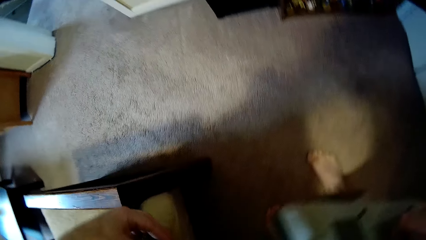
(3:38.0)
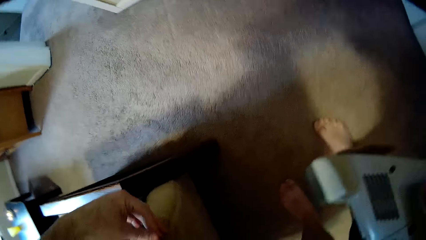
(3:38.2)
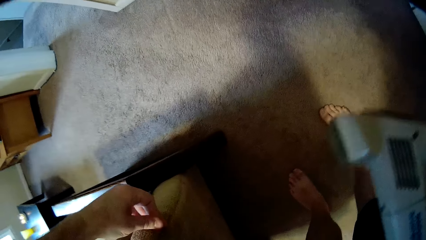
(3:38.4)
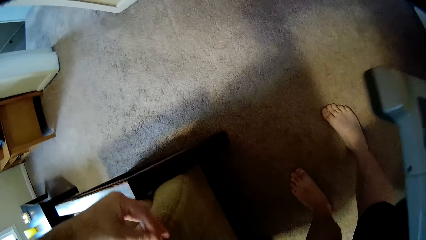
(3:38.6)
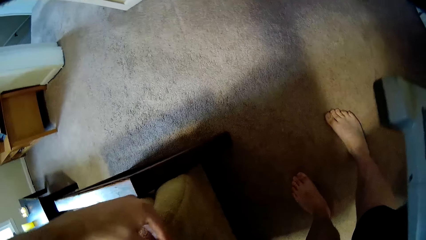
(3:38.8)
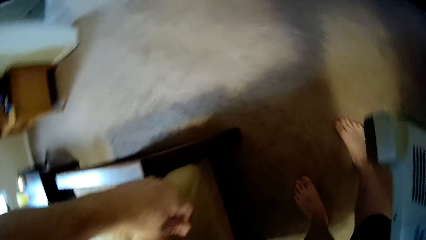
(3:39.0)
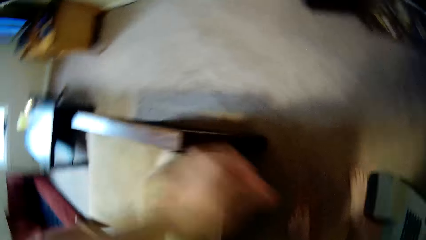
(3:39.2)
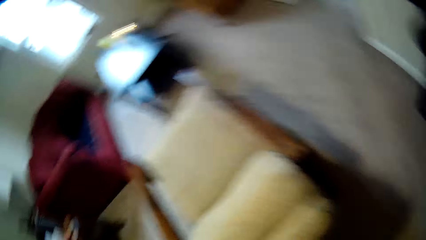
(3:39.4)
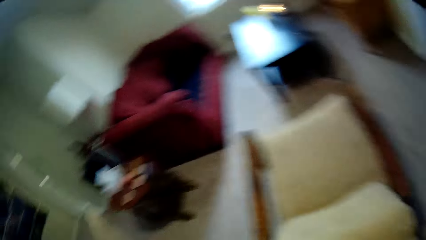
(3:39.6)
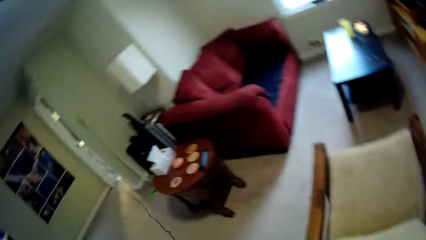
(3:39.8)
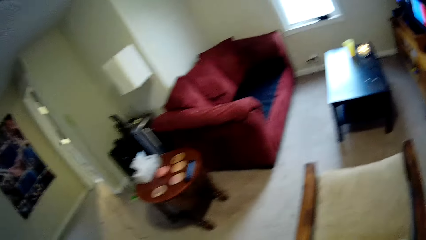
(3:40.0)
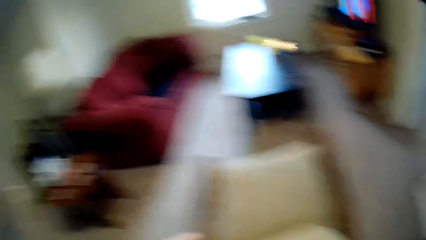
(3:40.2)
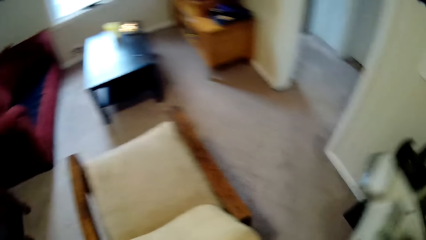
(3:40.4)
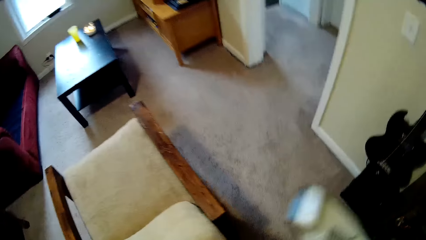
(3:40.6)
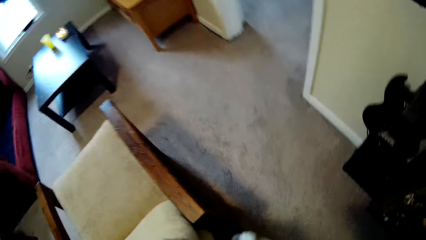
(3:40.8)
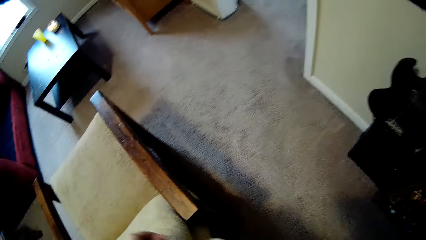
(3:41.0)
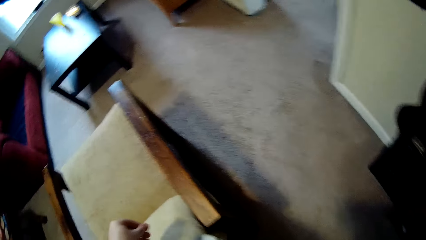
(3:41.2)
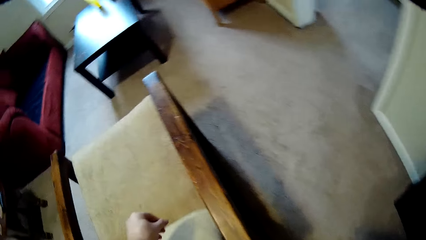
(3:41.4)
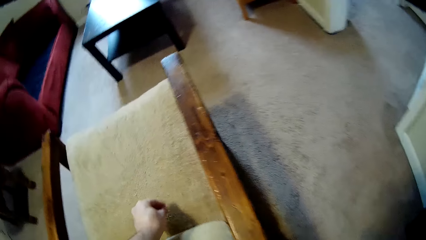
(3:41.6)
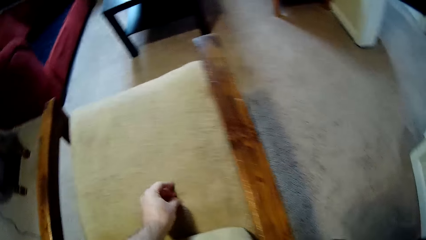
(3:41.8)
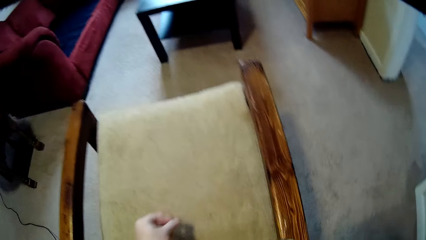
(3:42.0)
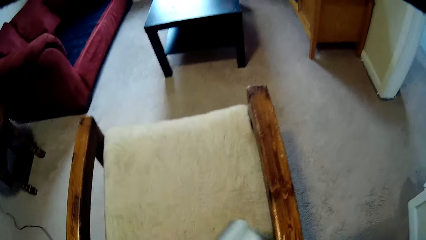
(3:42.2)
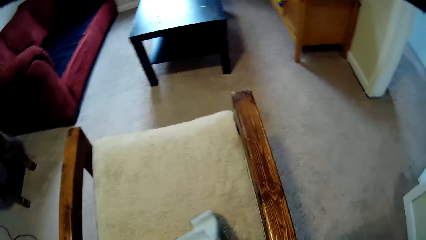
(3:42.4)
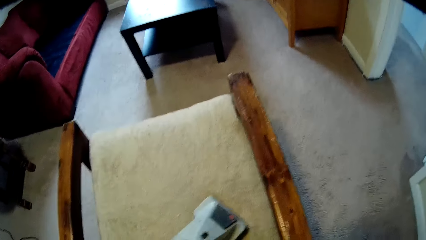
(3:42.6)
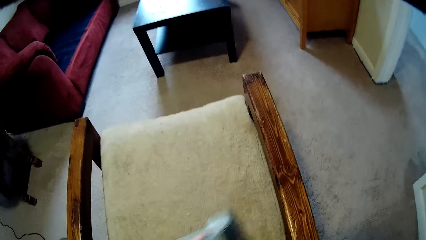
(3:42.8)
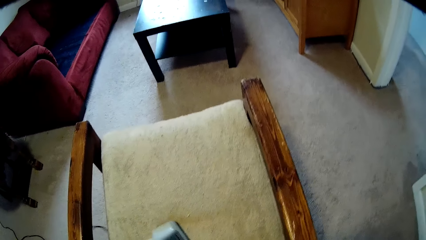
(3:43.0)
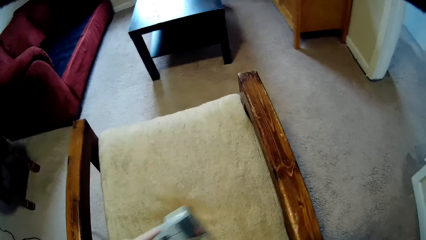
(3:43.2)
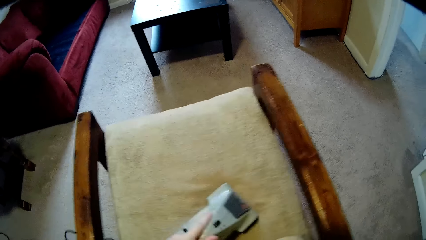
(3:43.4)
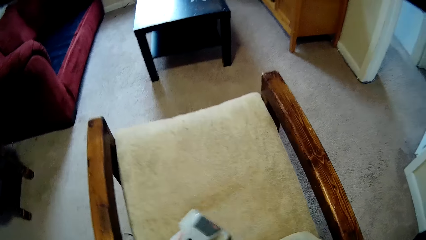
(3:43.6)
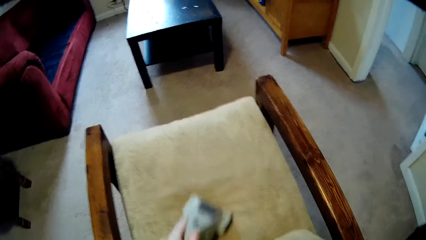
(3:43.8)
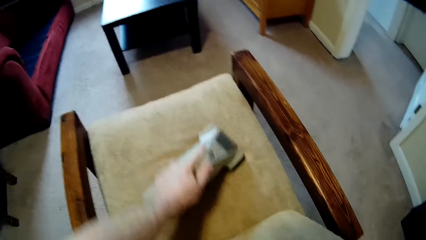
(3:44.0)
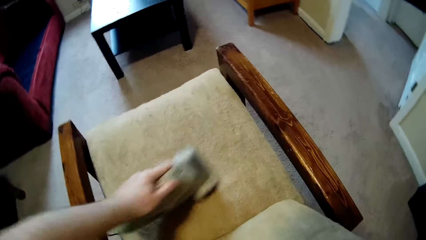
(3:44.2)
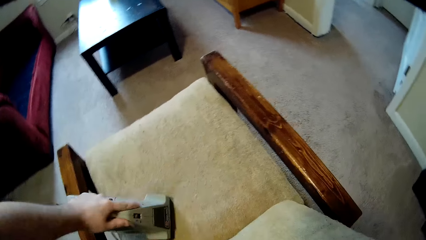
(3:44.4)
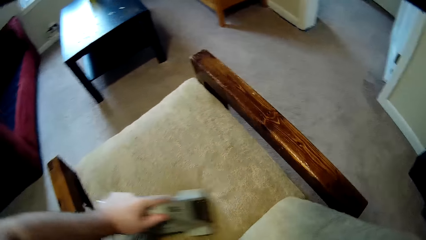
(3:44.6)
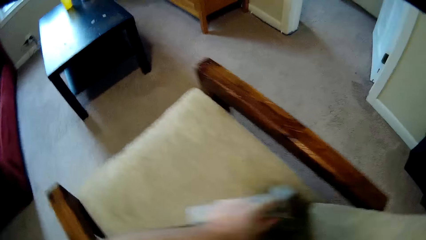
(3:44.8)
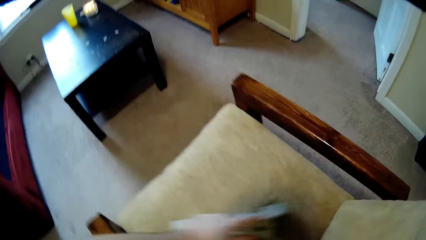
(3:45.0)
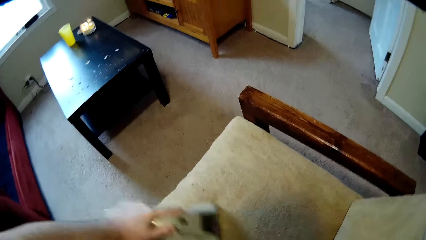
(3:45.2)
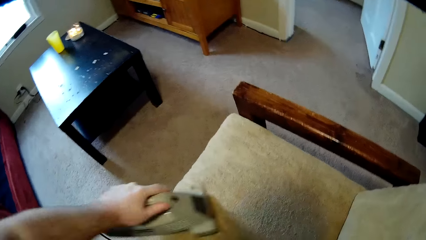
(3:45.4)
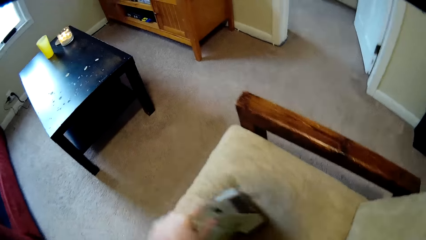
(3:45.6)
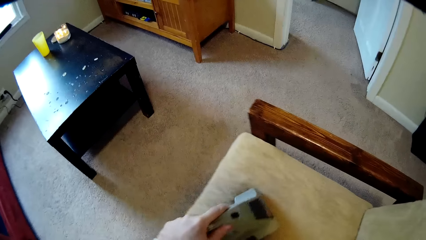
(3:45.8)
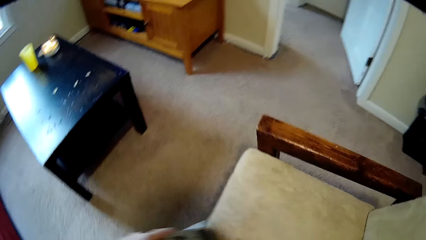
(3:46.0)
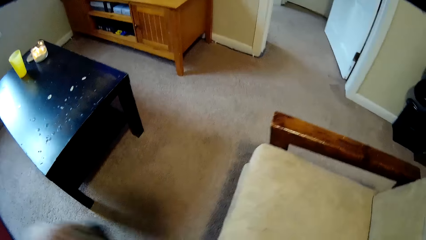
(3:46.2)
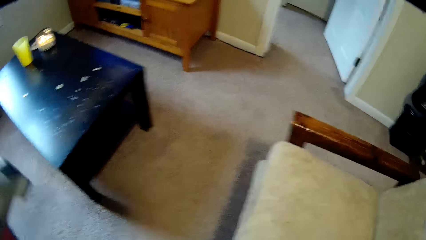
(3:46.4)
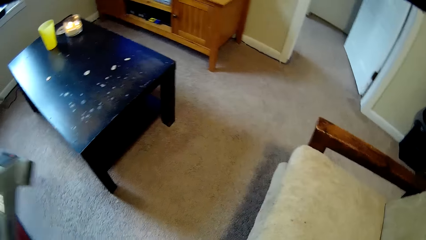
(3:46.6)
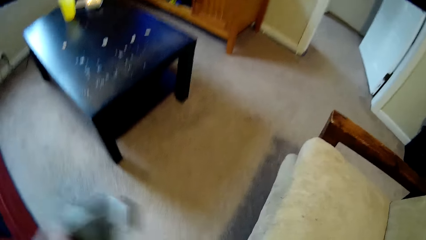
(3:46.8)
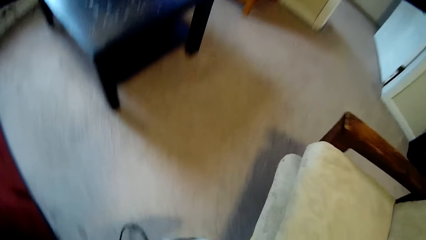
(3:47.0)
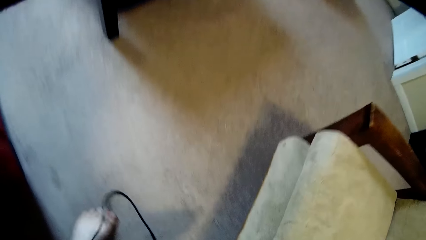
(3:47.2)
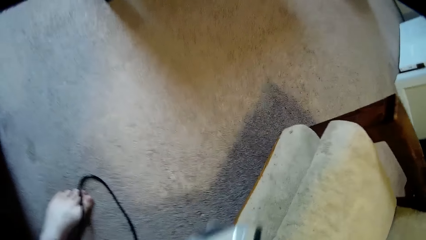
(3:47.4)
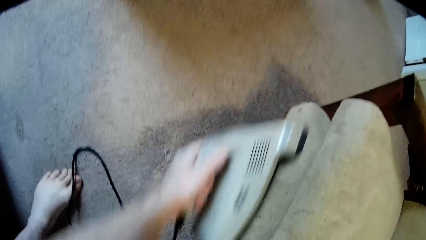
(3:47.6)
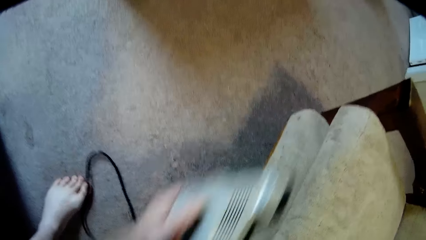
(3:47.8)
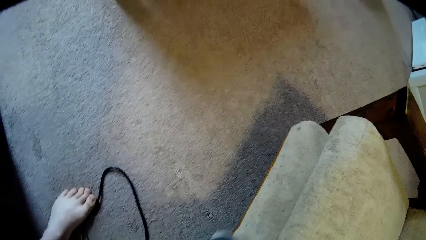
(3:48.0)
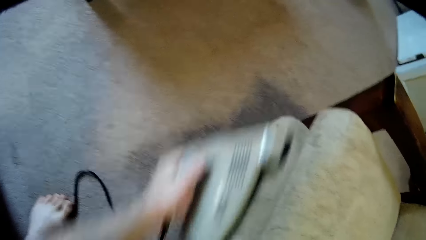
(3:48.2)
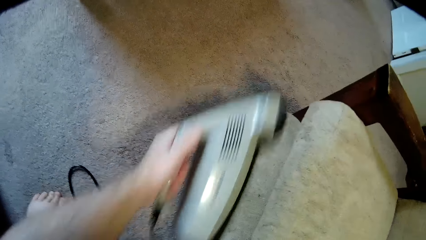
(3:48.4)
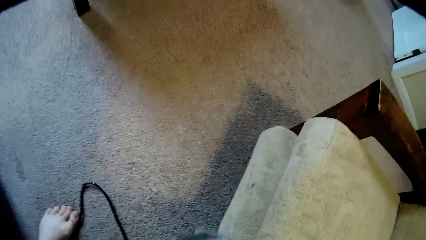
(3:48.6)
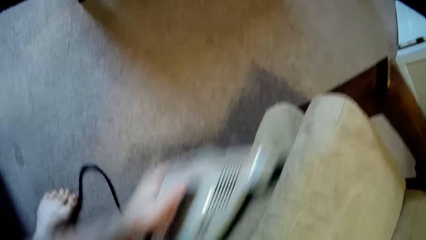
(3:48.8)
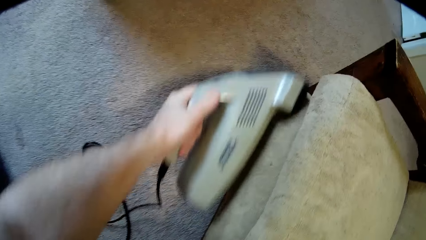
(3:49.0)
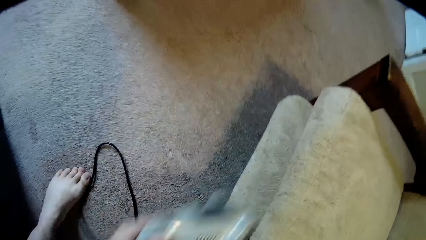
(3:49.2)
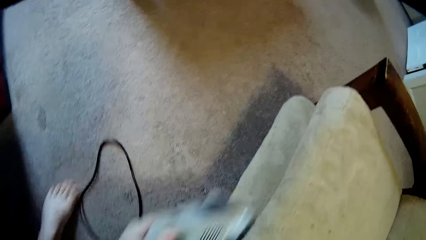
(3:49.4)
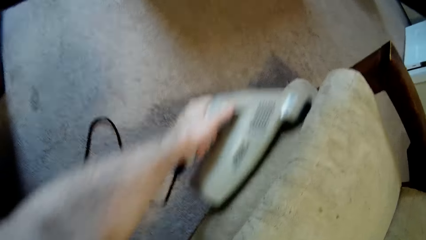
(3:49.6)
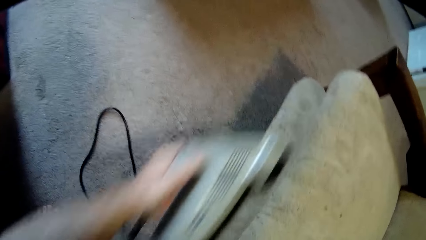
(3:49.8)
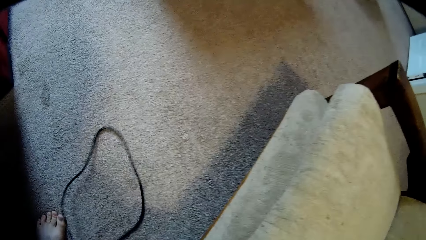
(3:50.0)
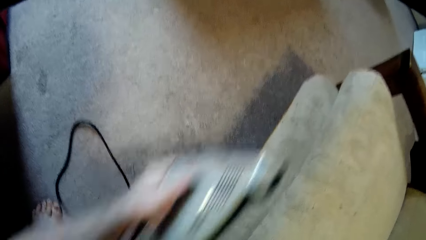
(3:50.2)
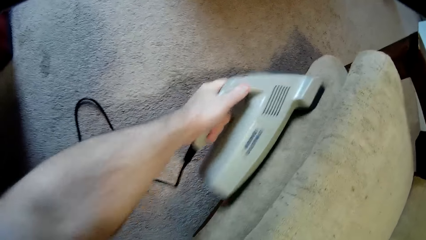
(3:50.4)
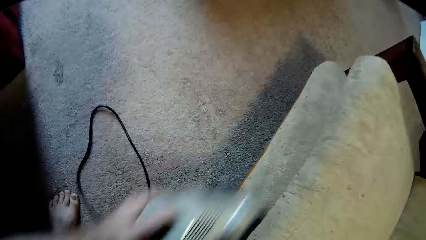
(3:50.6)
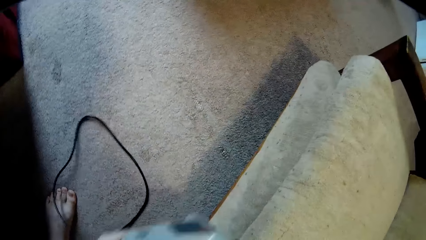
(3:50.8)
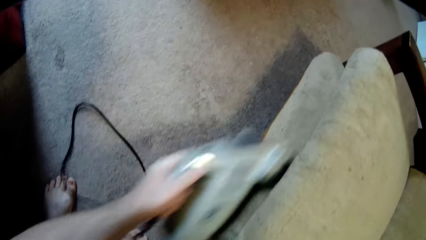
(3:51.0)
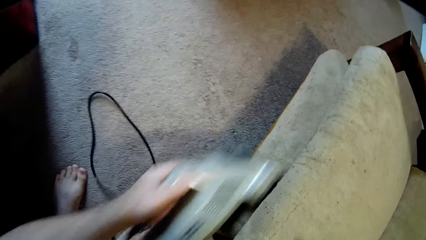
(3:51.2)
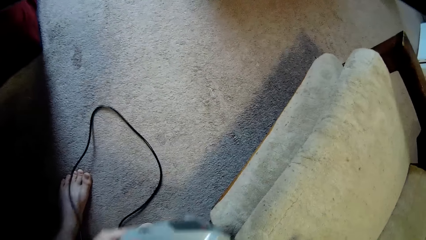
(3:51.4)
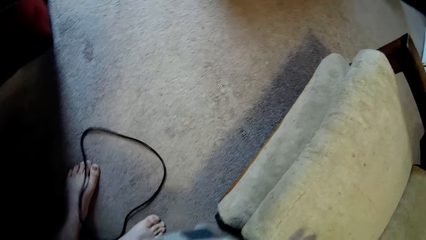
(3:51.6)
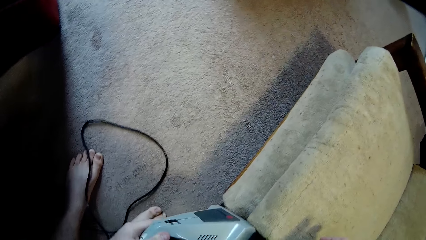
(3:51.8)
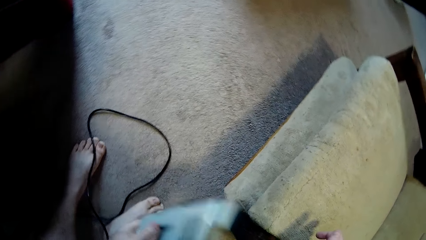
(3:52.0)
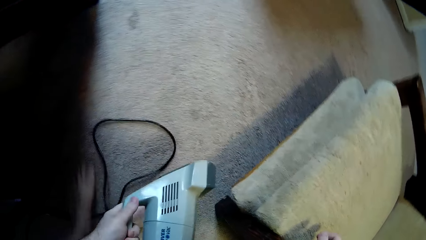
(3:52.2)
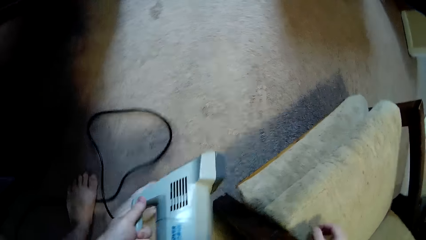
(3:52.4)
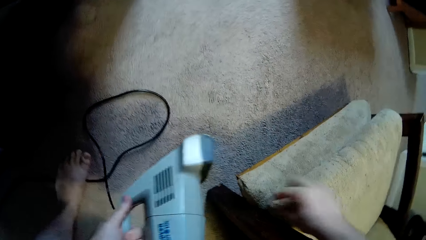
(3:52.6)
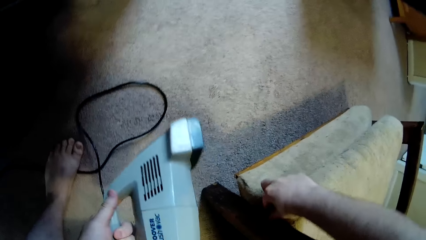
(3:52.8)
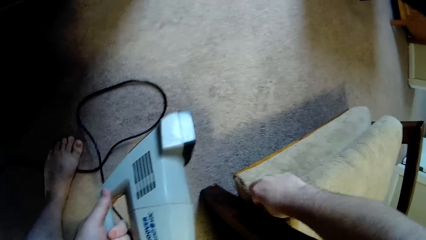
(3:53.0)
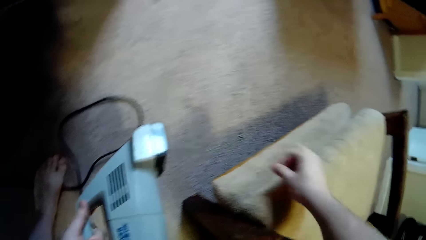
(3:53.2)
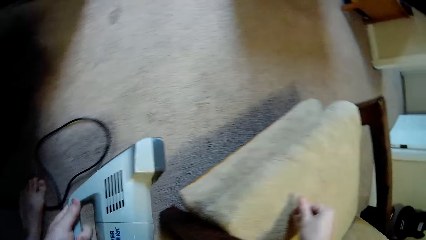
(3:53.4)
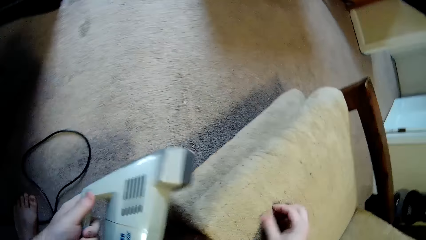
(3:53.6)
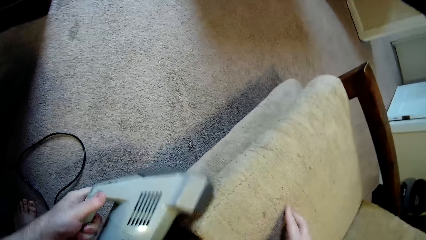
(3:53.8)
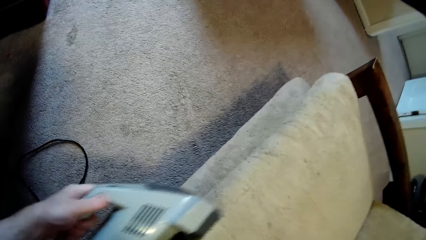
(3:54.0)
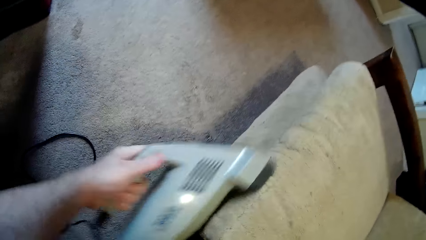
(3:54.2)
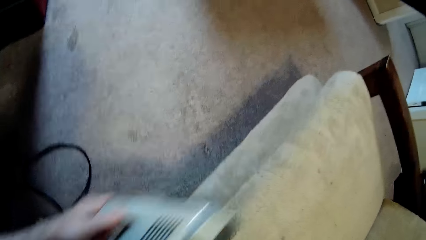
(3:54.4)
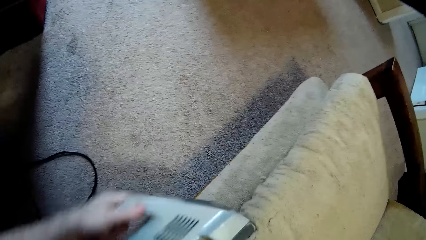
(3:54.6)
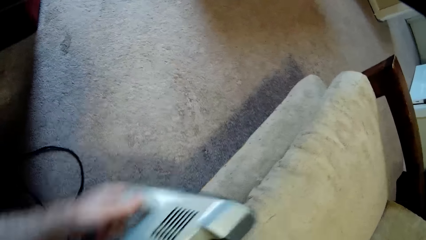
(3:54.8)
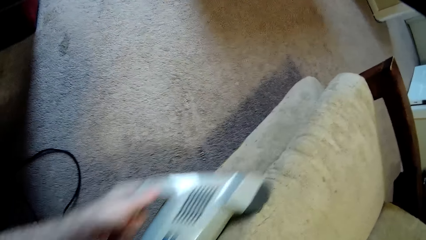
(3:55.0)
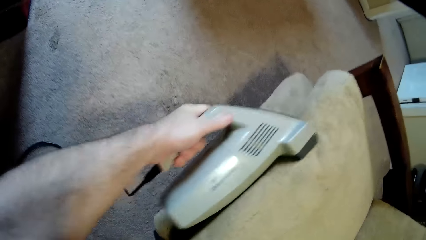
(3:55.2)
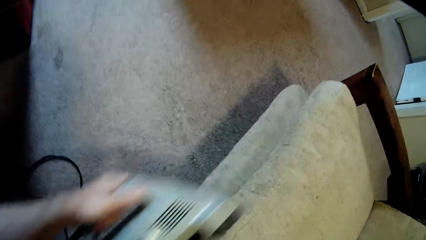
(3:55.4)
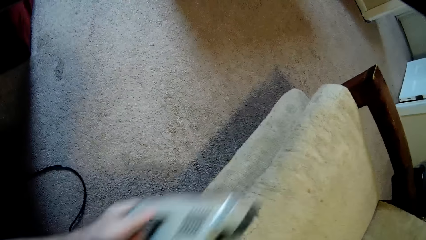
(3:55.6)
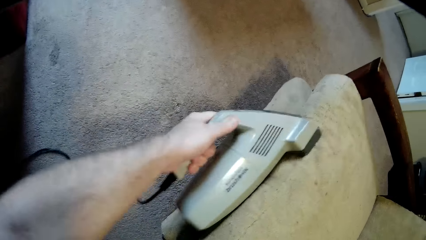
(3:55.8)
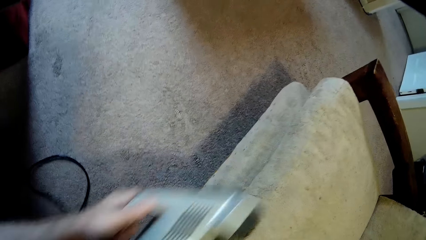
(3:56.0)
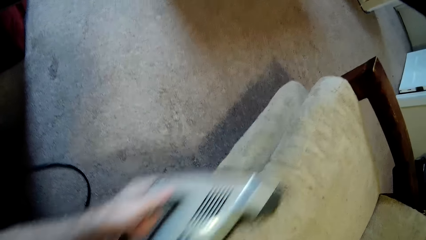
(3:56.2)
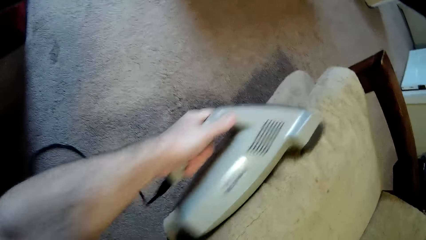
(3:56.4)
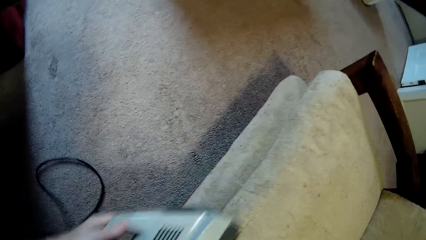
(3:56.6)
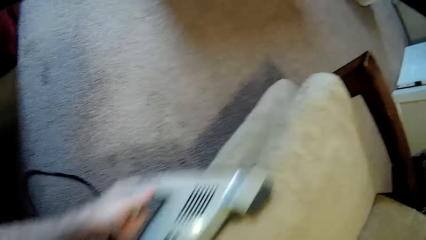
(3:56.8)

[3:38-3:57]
The camera wearer picks the dirt from the sofa using the finger. They clean the sofa using a sofa cleaning machine.
